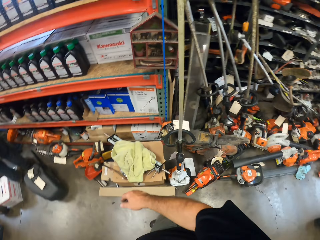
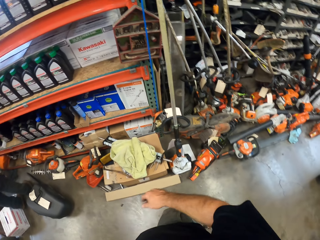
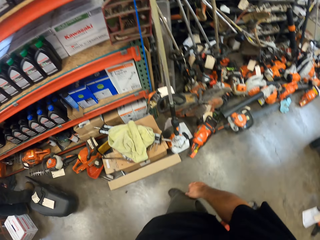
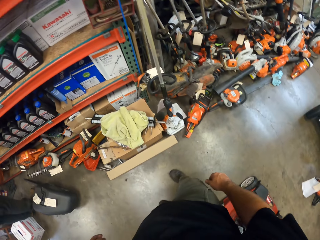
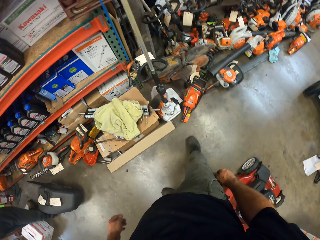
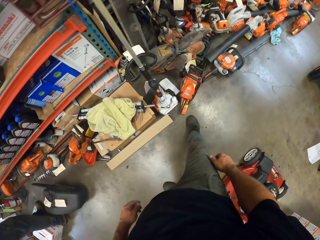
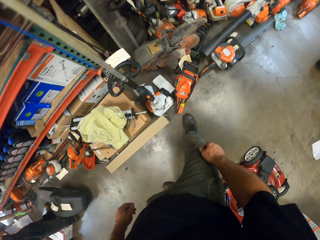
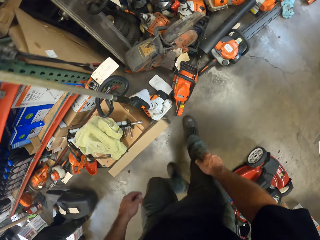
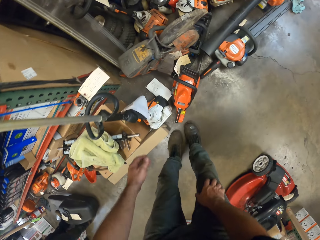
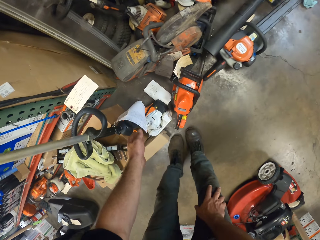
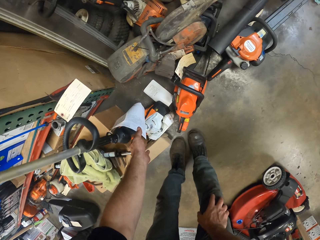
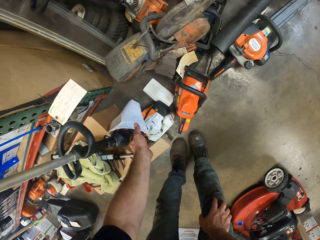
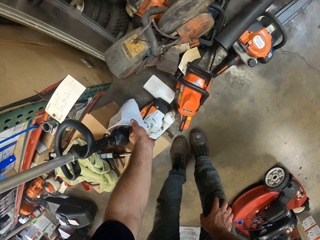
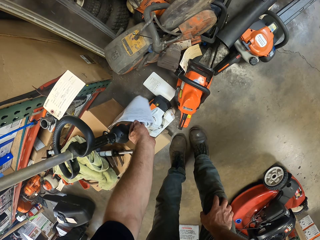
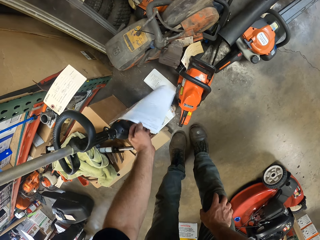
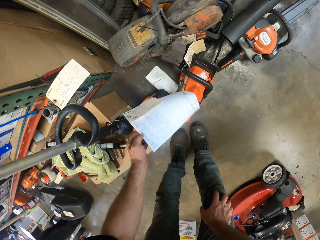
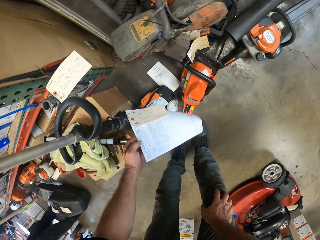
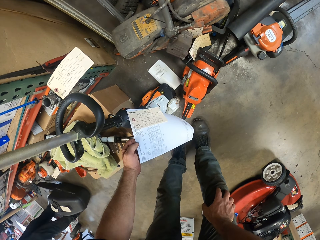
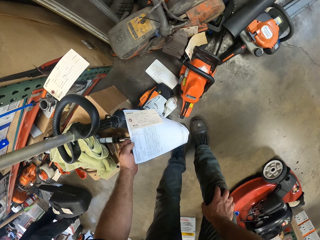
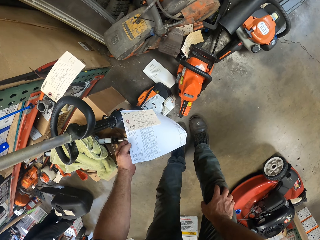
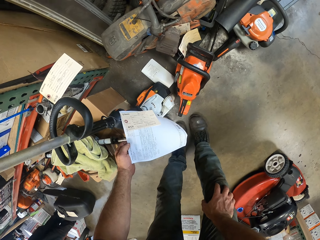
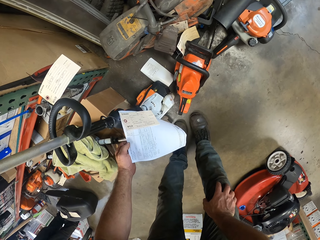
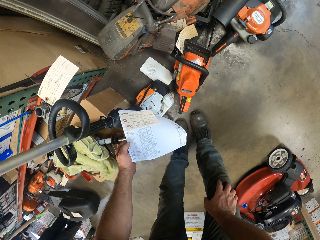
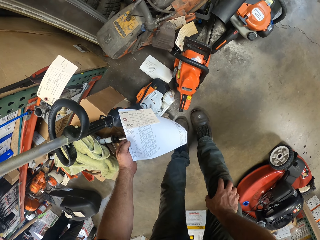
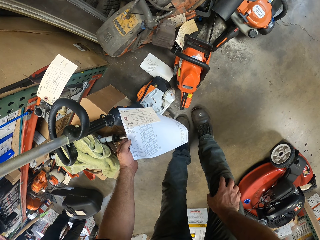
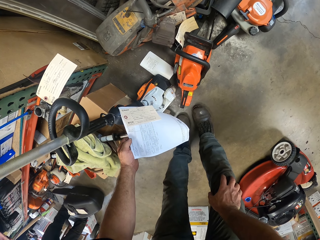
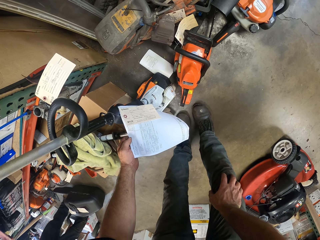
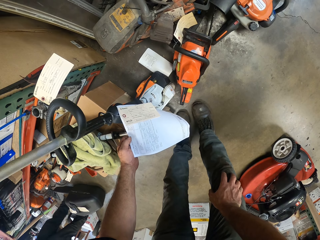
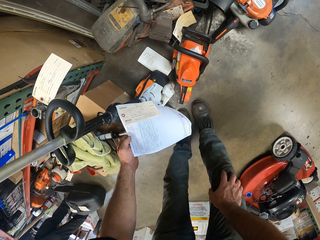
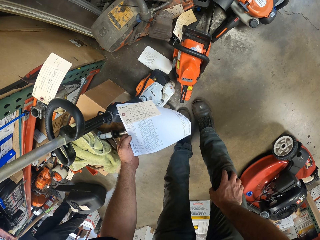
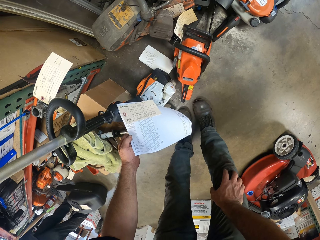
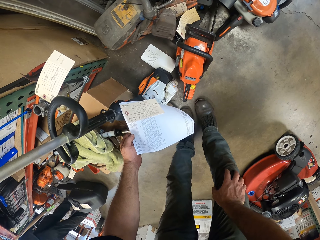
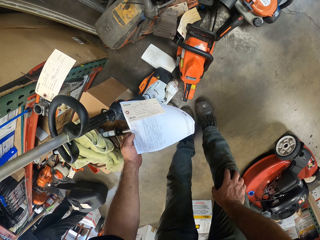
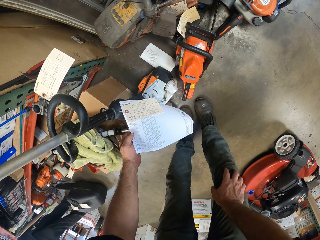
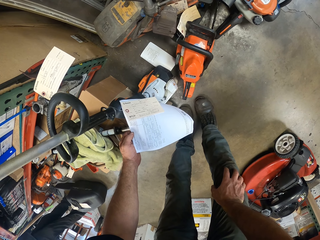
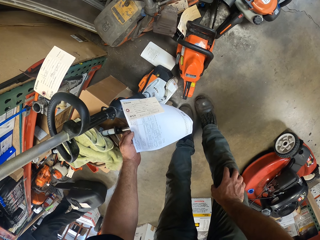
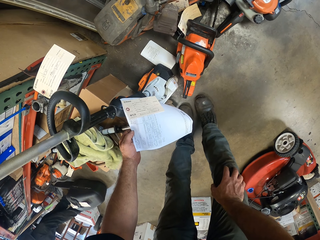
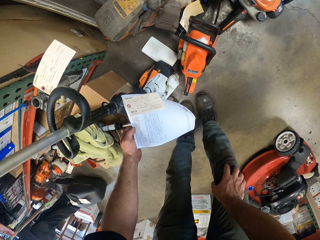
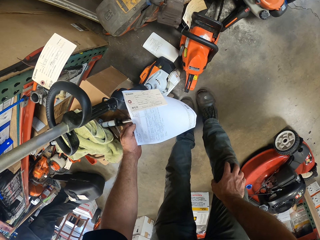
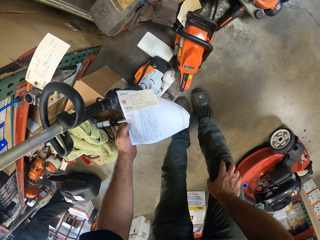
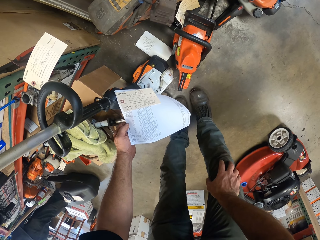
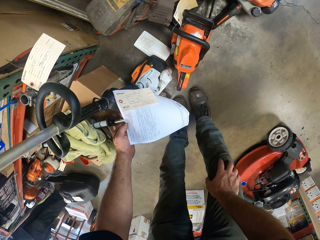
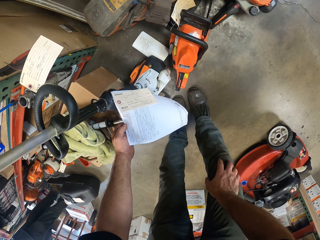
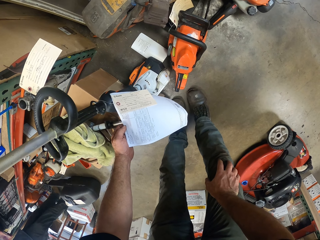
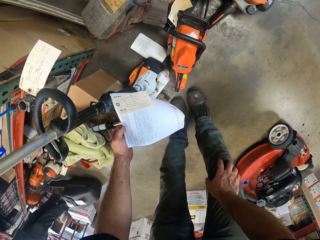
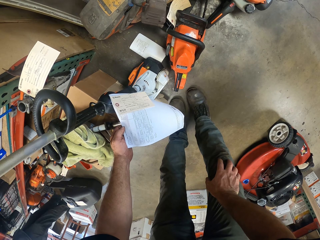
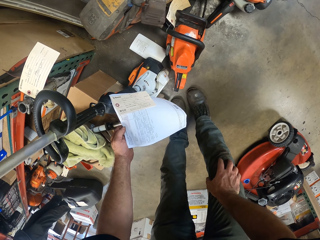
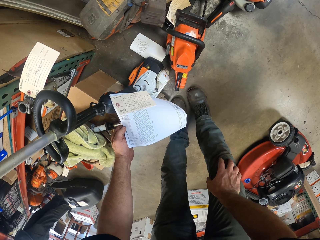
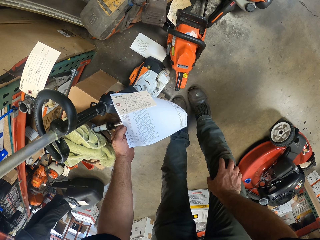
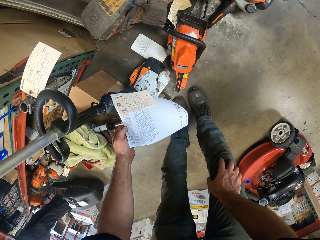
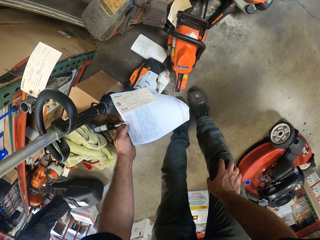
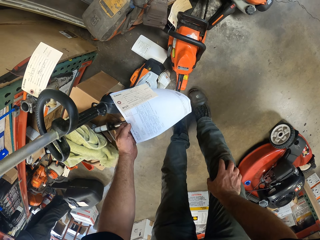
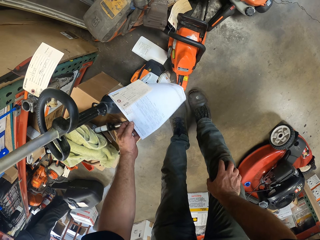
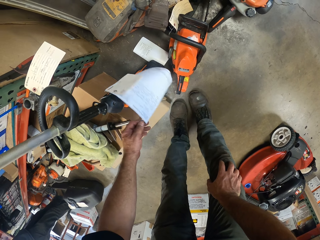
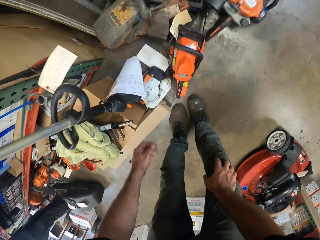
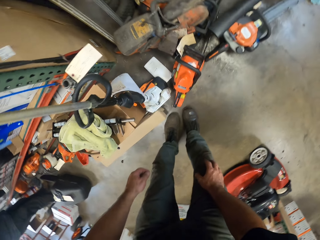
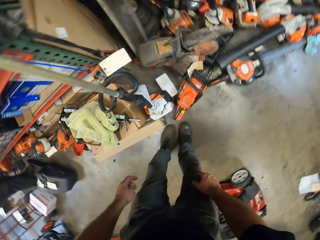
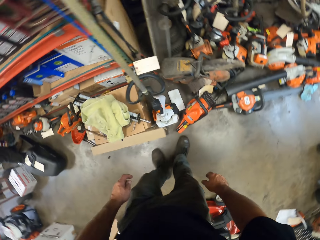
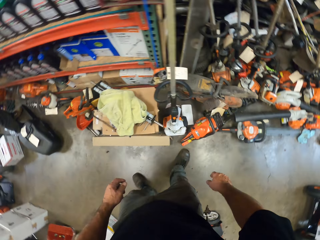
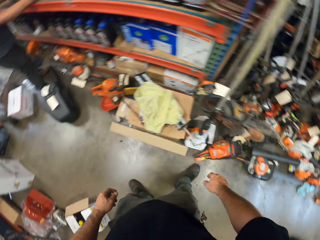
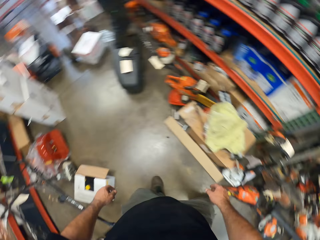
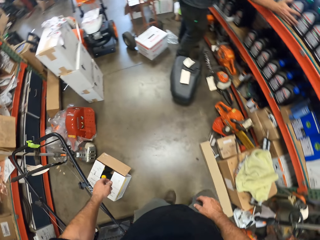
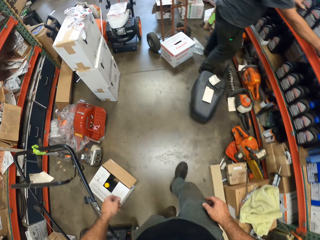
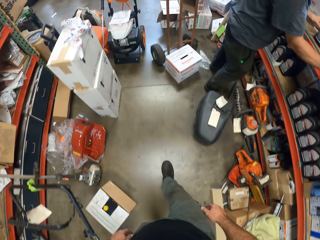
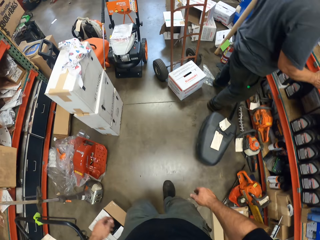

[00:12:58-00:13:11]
The camera wearer checks a label or piece of paper on a grass cutting machine. They take the piece of paper. A man stands near the shelf. The camera wearer drops the piece of paper.

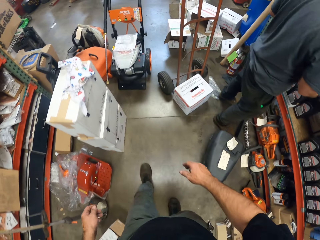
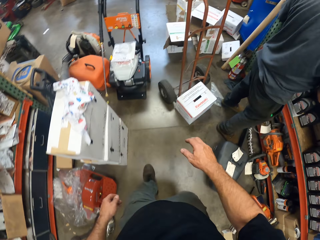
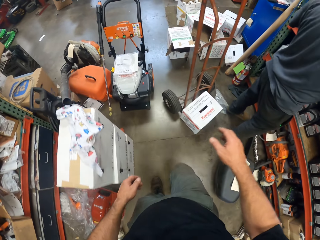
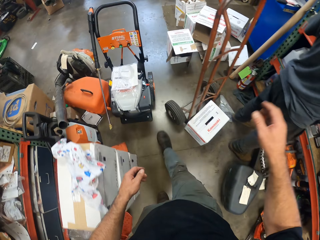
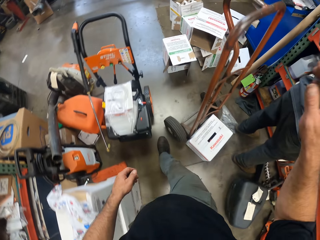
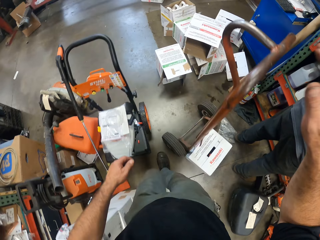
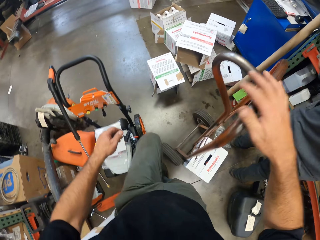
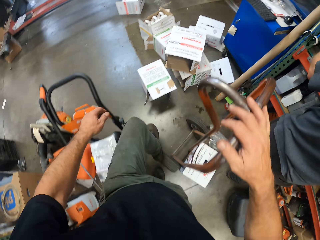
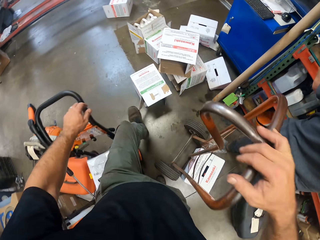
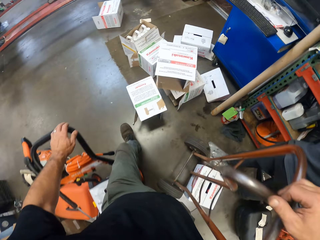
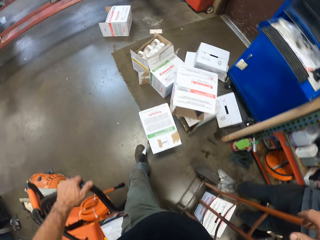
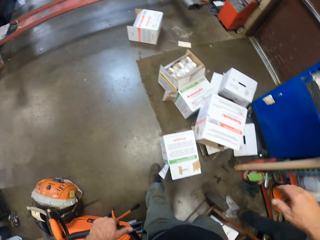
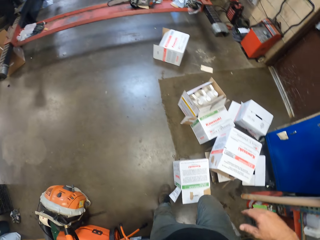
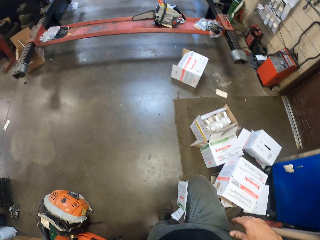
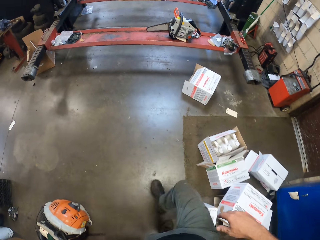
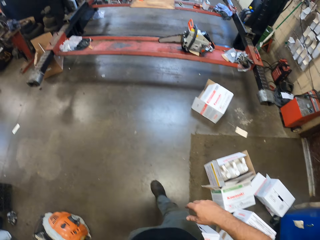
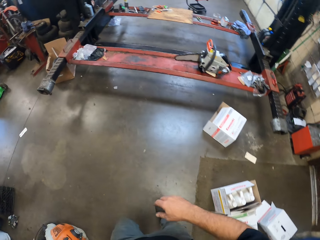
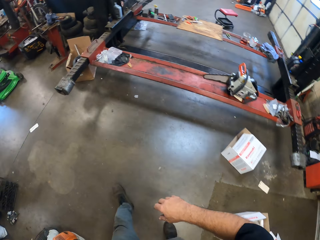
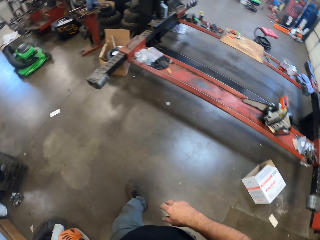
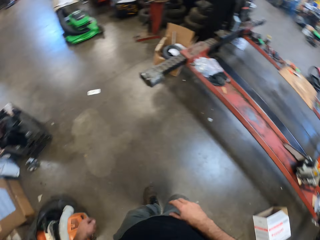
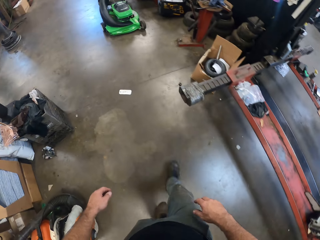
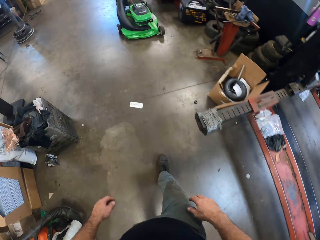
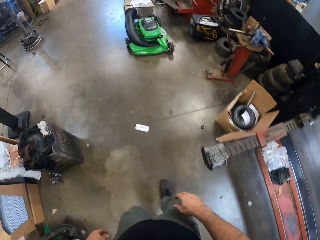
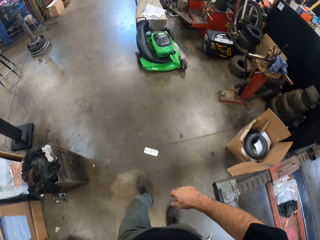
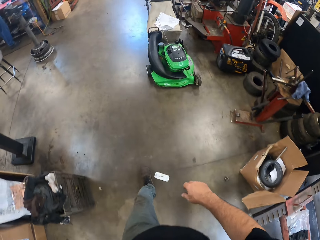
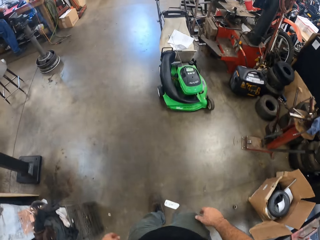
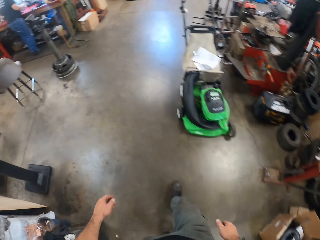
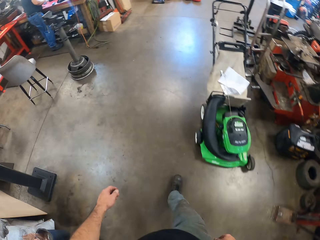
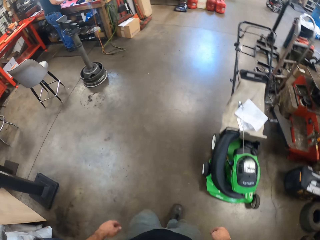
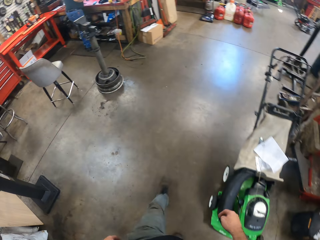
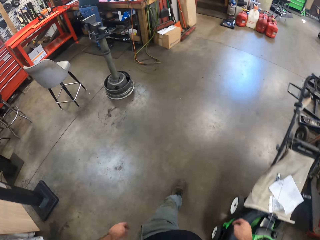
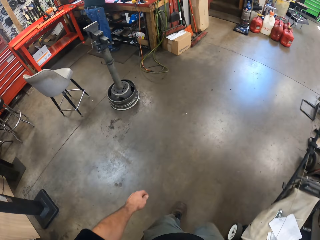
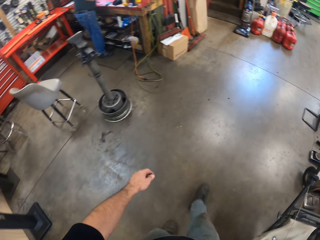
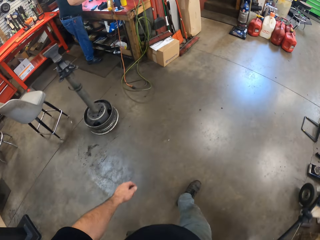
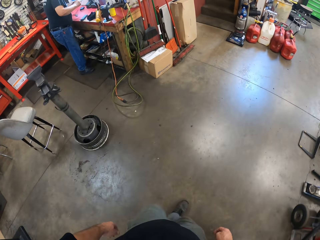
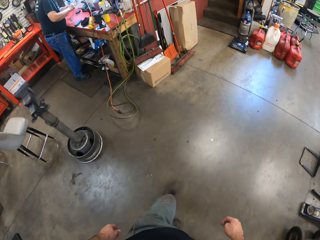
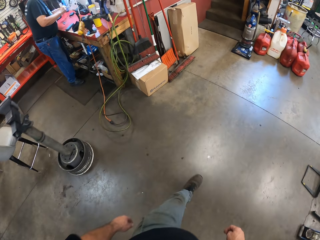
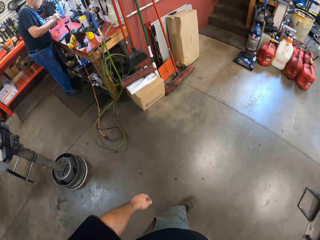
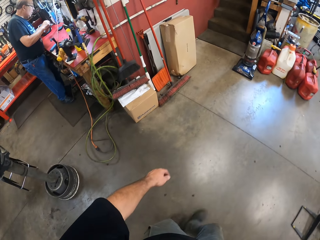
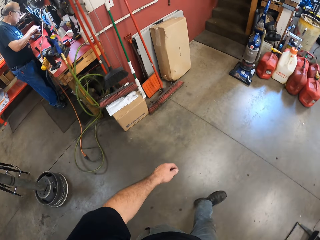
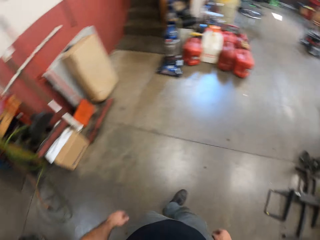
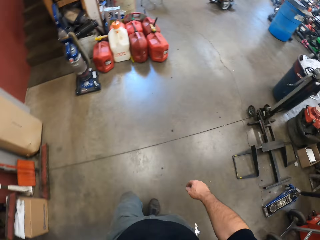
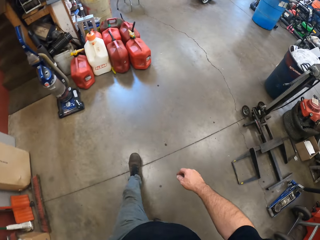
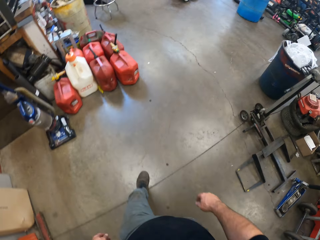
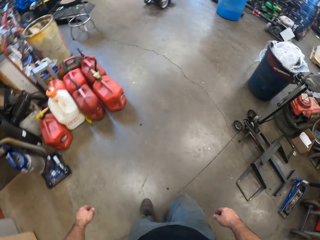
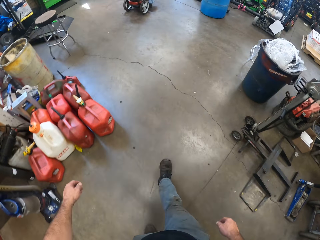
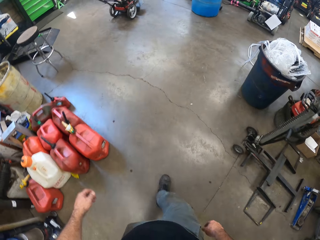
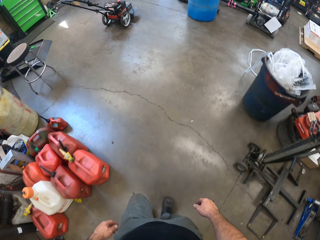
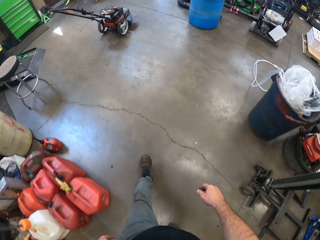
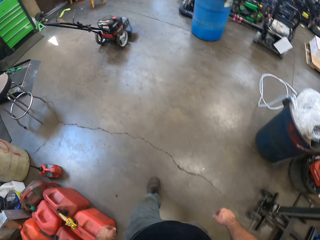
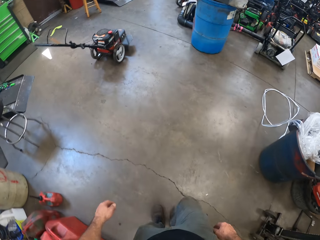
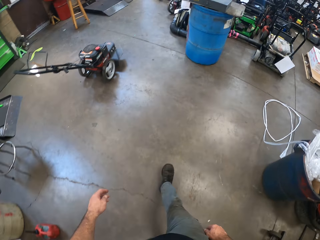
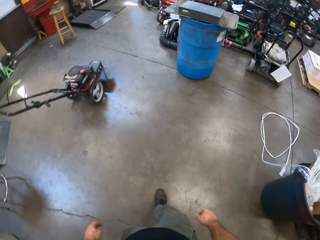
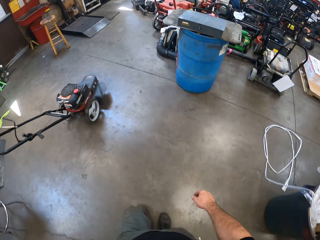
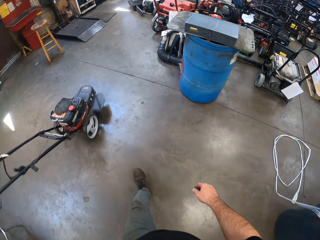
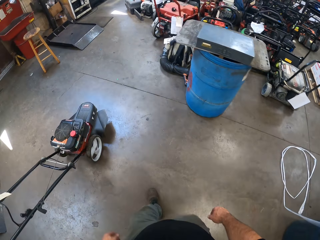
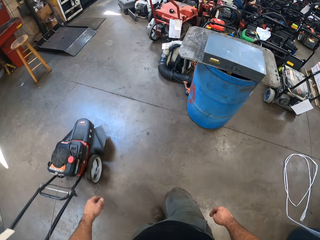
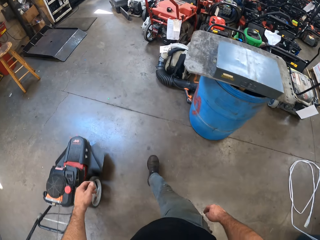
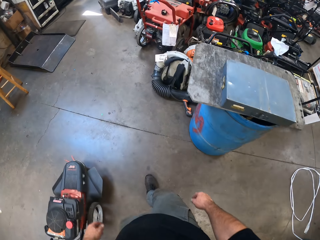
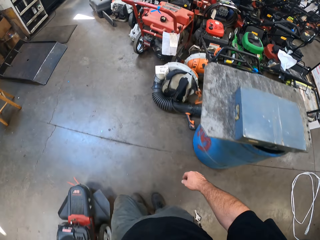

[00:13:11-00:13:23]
The camera wearer walks away from the store area to another store area. They touch the luggage carrier. They walk in the garage.
